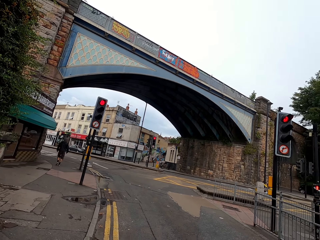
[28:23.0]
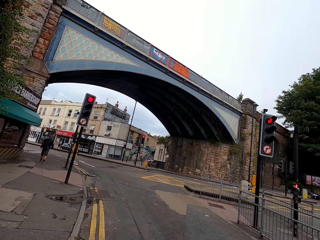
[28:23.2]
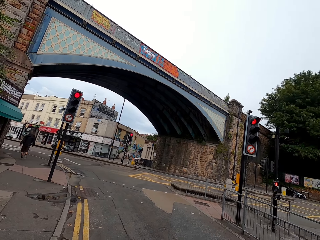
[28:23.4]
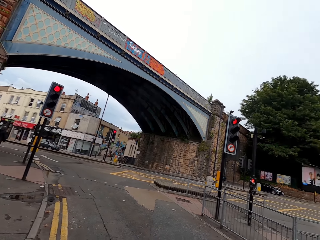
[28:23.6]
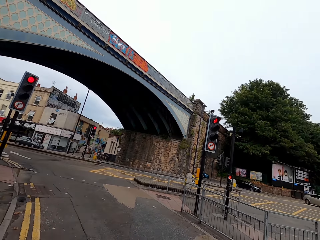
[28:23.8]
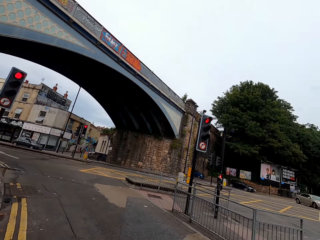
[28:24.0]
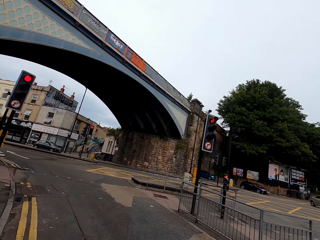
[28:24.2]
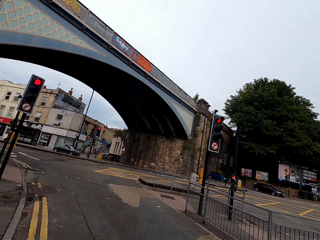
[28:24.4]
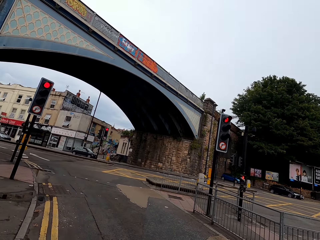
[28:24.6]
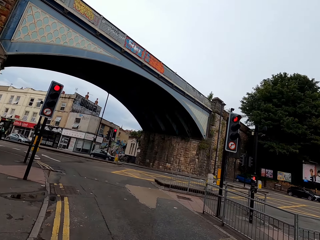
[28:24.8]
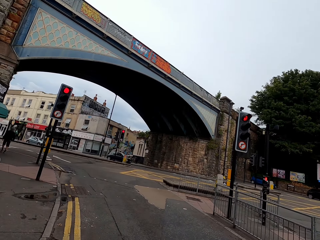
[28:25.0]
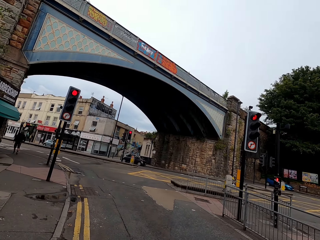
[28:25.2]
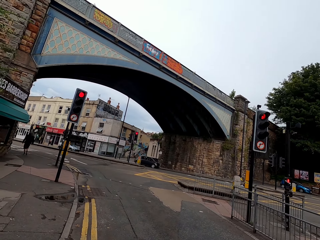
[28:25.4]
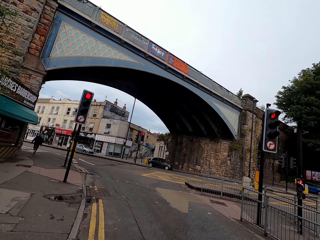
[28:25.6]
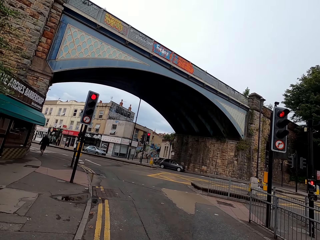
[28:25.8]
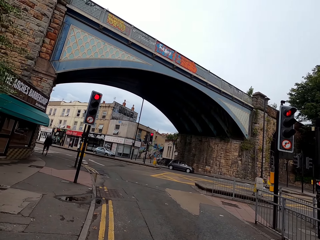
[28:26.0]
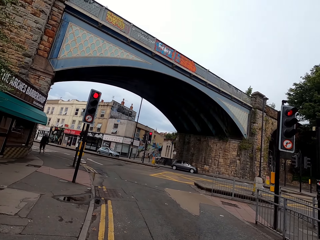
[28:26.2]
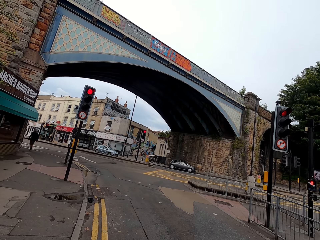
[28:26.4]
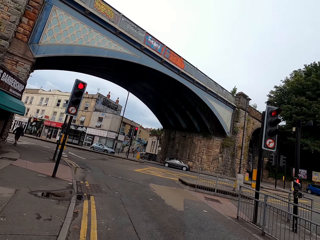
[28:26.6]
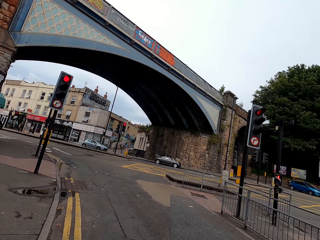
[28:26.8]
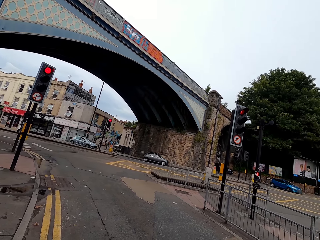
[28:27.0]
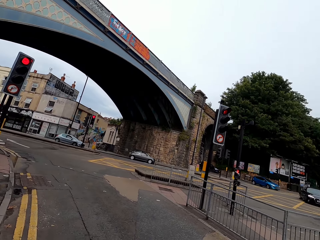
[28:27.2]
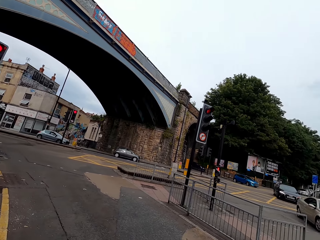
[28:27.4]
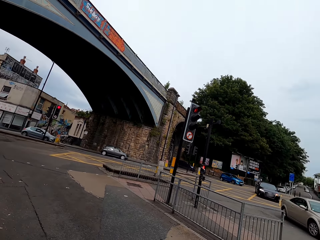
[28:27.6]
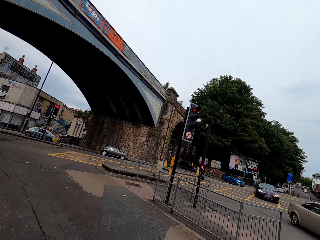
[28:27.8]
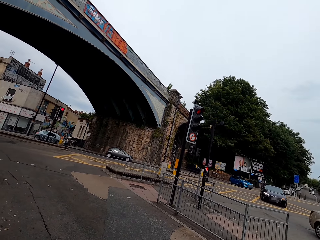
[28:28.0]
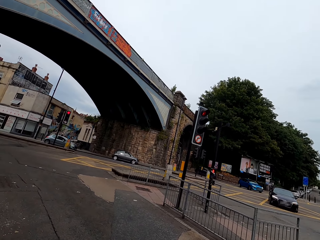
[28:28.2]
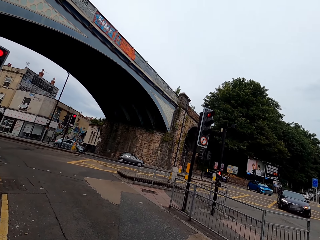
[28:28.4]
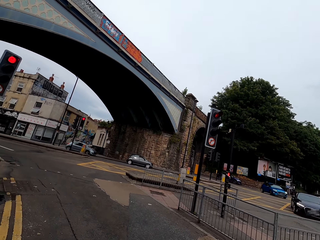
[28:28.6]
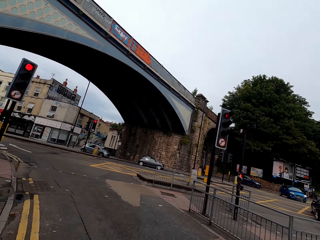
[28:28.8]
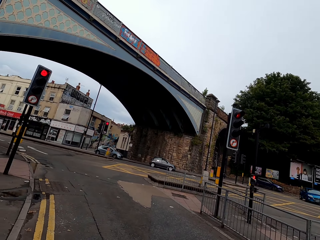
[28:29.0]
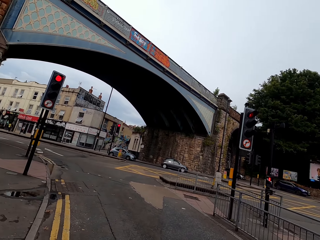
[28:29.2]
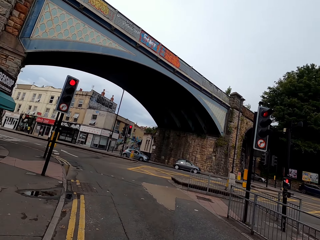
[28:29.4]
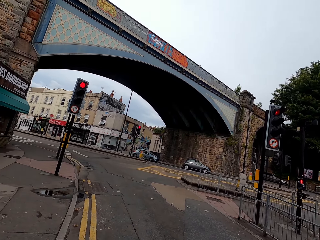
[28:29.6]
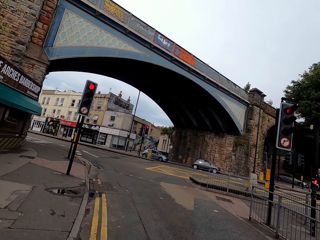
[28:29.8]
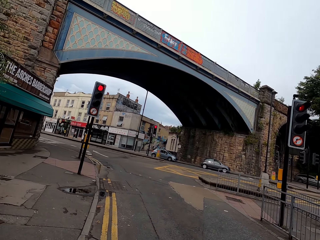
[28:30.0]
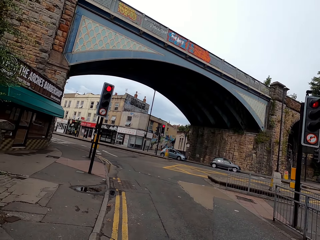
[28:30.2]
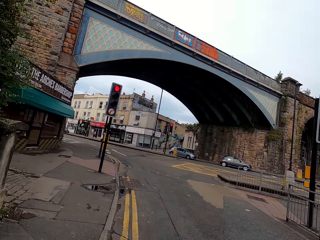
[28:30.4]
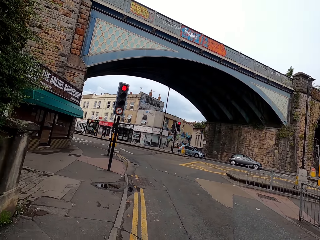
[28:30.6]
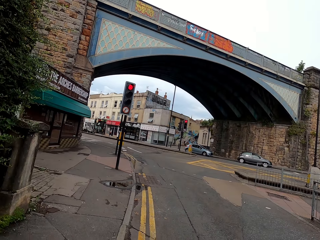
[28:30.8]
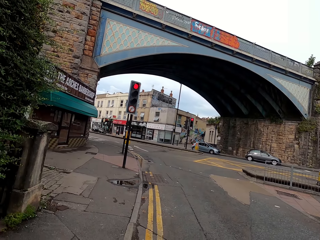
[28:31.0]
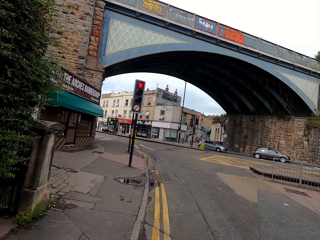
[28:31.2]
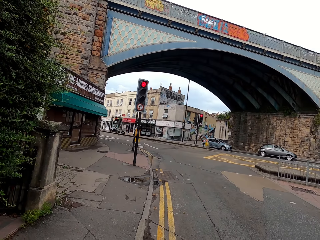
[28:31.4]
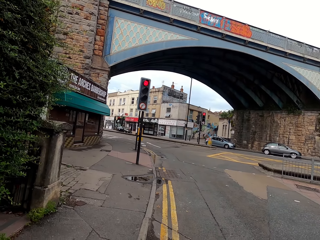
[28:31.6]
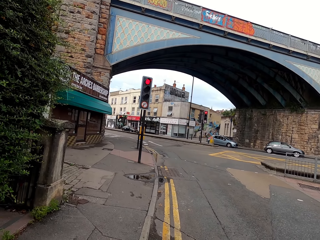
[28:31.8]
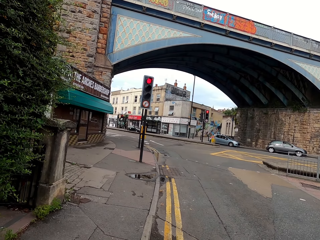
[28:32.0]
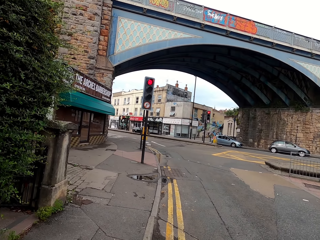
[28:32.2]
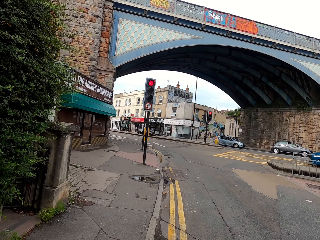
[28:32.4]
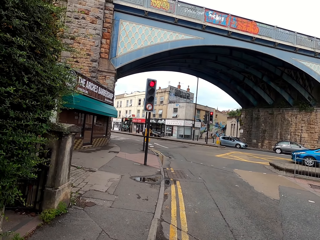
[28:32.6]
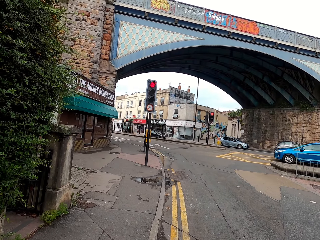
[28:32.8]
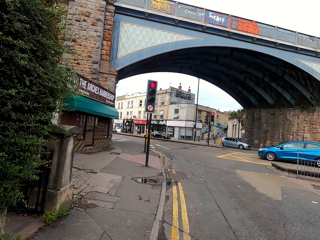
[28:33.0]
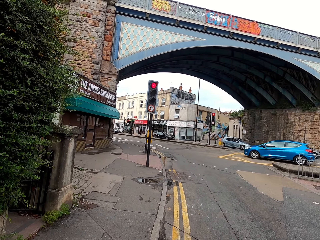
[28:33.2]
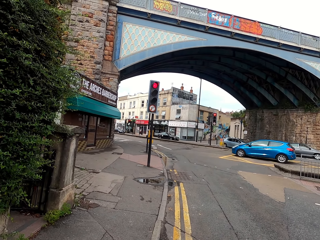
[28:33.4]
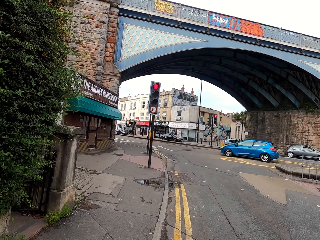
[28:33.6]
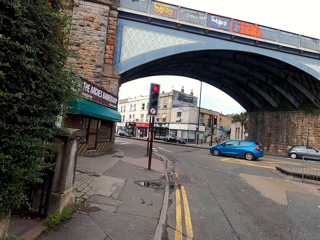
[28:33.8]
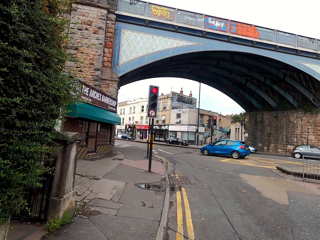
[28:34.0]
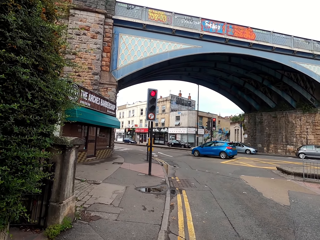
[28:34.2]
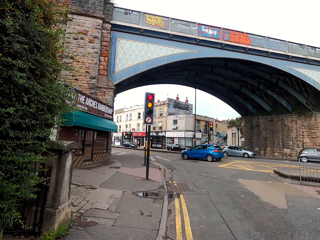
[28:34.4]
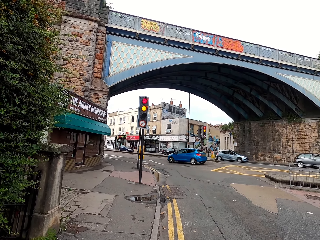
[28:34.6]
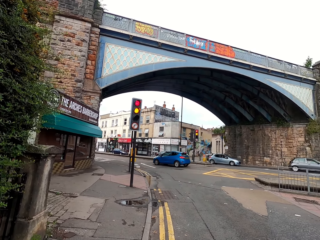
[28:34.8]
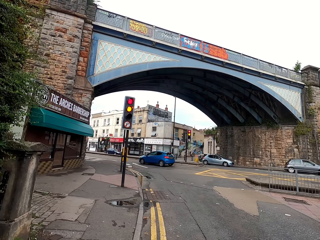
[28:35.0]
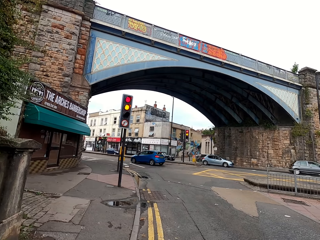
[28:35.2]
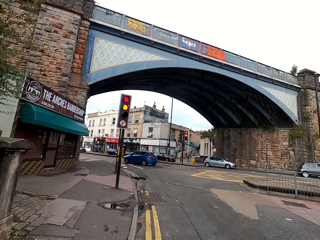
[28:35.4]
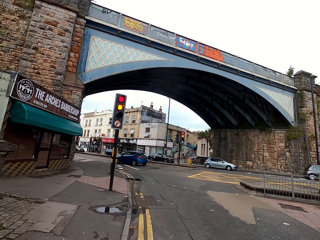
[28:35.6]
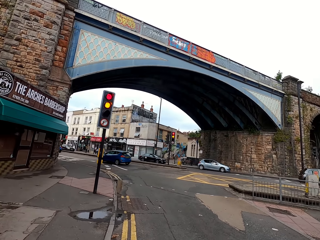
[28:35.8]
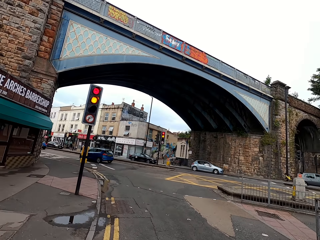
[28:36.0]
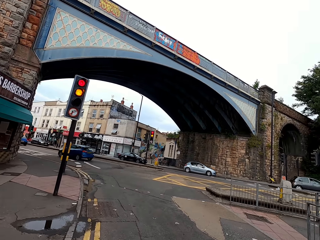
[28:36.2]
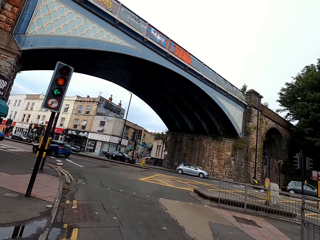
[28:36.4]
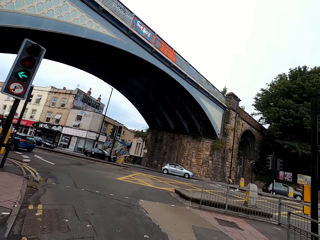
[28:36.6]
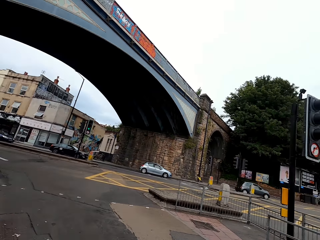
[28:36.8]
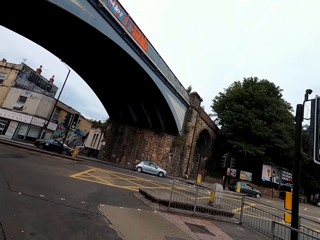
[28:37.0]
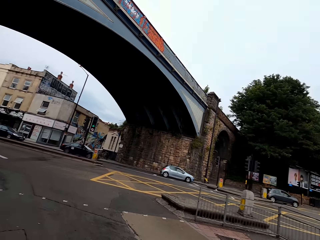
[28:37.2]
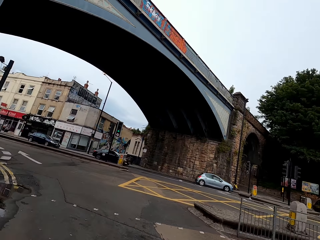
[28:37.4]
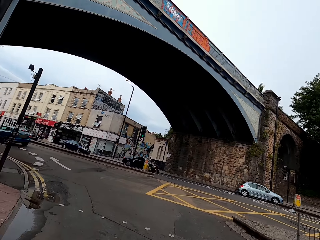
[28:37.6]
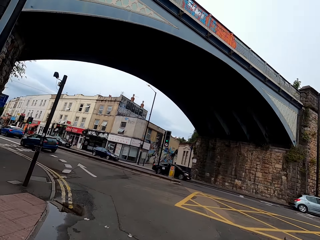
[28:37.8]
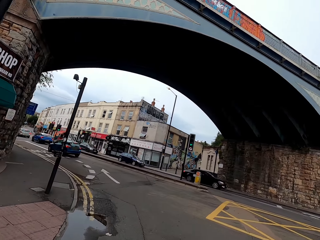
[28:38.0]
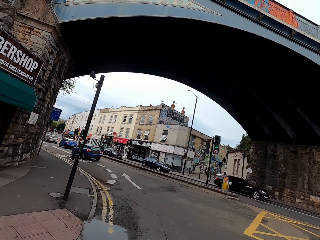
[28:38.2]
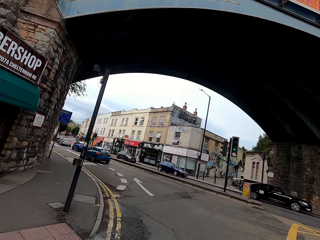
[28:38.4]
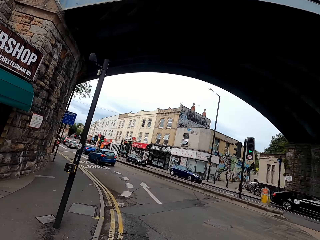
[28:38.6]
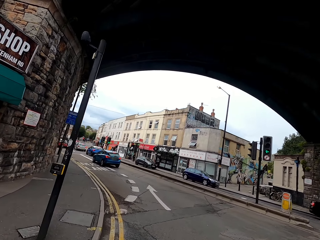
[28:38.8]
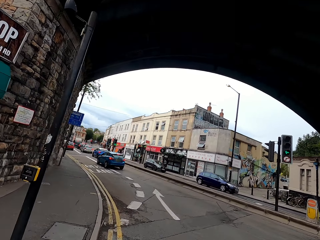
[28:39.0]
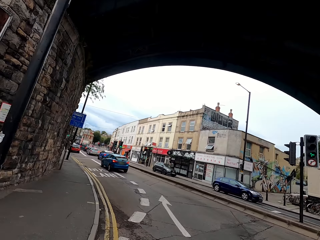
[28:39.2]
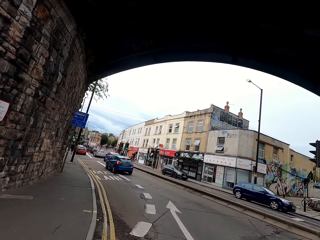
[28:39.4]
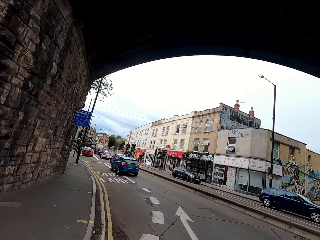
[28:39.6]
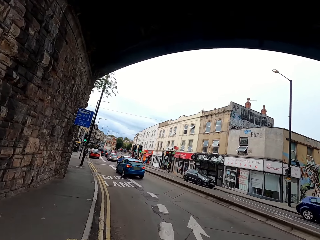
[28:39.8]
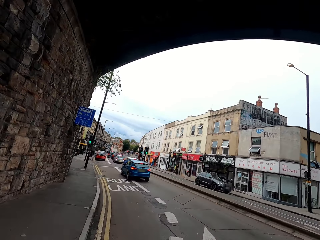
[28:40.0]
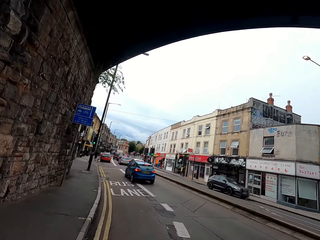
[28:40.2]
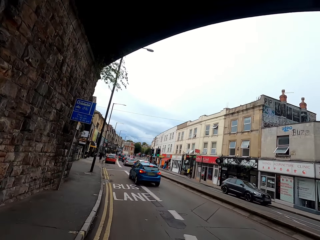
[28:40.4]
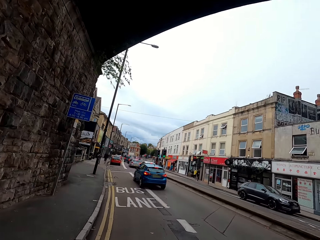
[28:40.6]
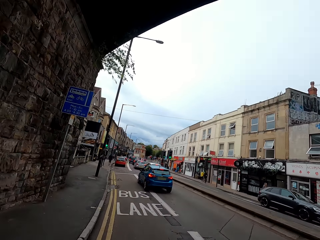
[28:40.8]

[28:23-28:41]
The camera wearer looks around the road. They ride a bicycle.

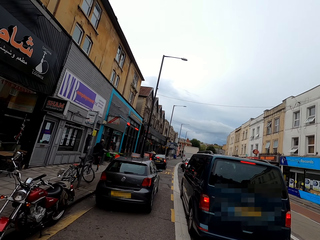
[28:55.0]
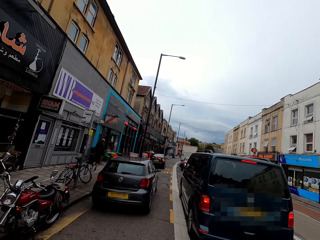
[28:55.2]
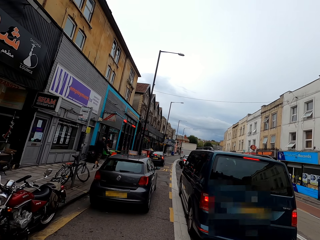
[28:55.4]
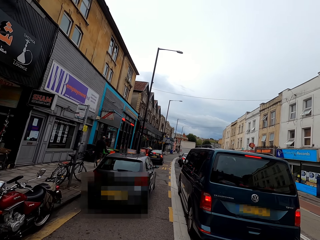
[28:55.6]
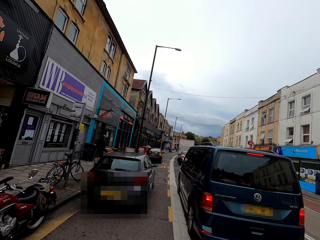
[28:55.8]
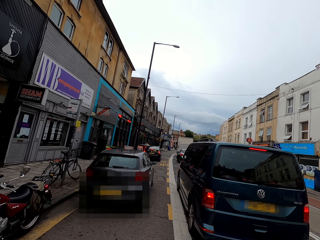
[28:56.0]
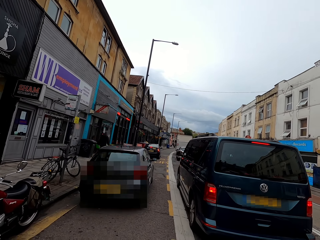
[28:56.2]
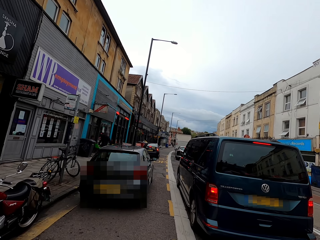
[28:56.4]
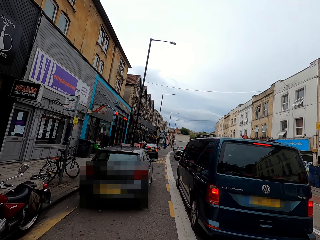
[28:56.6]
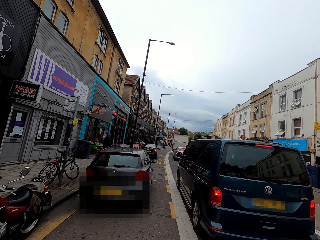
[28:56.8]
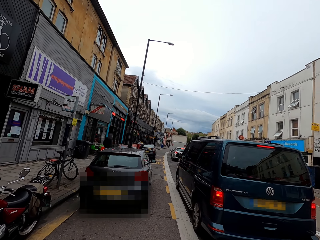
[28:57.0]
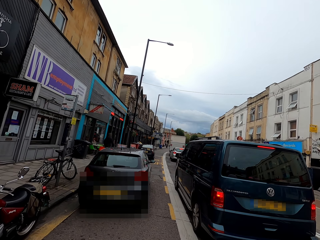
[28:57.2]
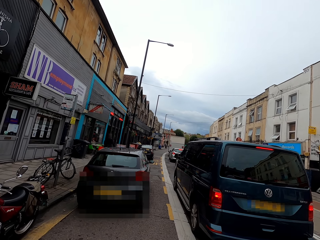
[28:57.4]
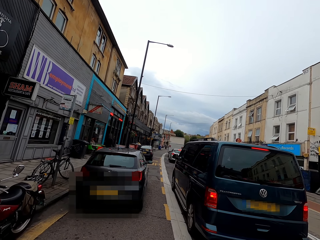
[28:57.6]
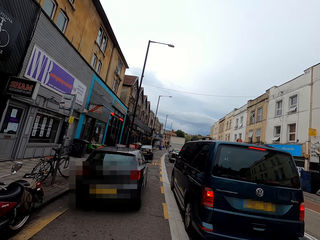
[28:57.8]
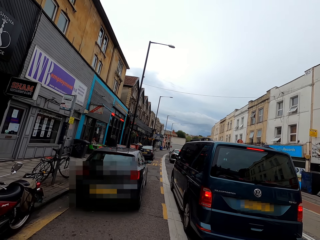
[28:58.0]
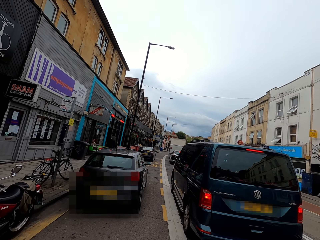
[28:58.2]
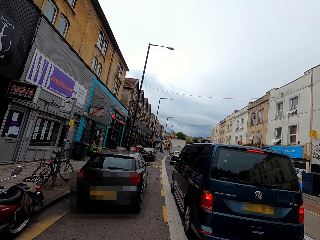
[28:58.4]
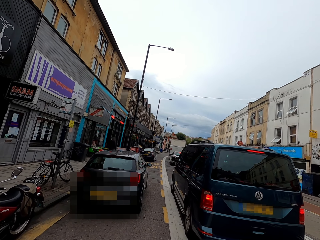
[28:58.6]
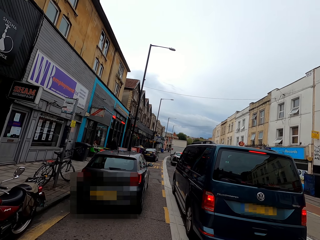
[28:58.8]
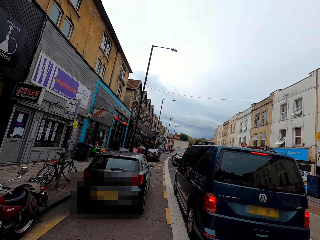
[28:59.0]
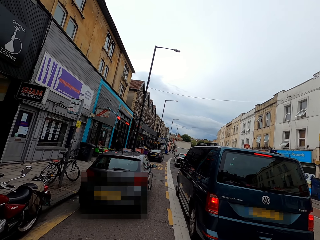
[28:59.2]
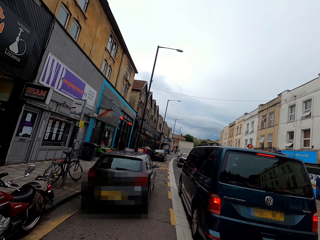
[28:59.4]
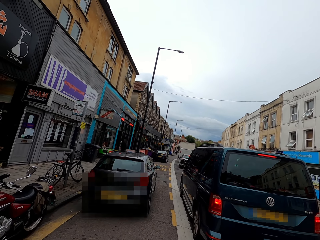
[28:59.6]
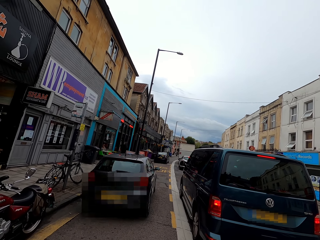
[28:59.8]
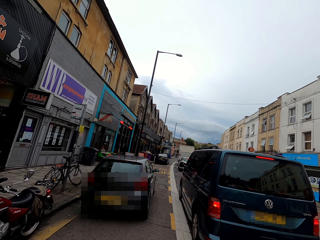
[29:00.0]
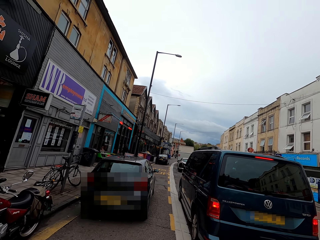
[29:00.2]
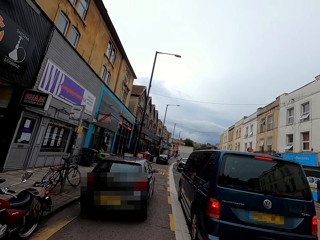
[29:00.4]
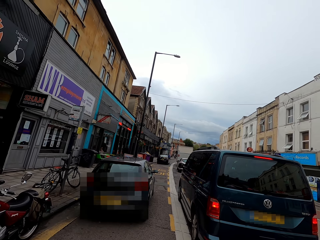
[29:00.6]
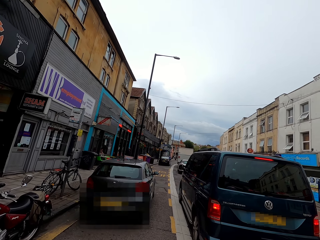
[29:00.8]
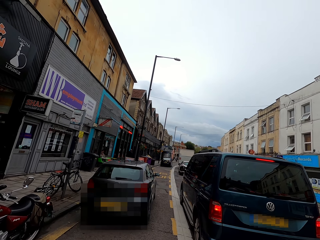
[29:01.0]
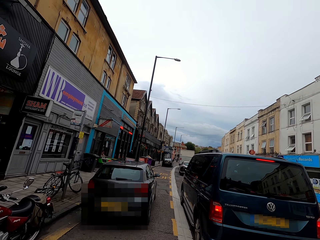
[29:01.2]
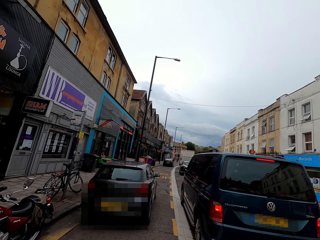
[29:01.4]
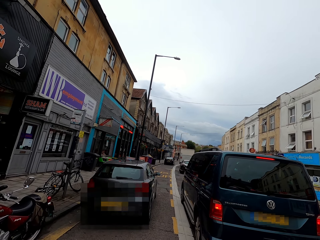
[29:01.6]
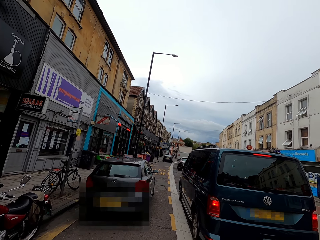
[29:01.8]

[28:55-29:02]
The camera wearer stops the bicycle behind a black car.
